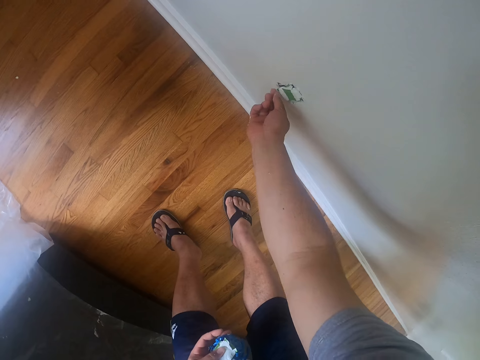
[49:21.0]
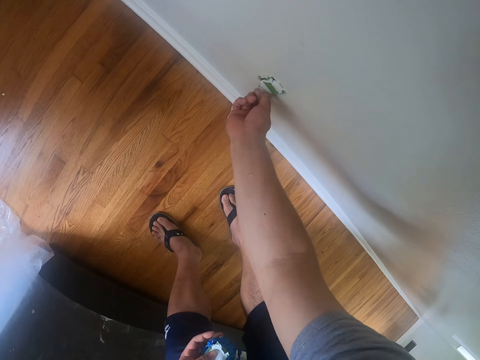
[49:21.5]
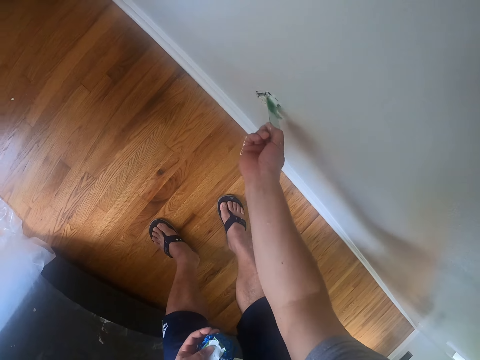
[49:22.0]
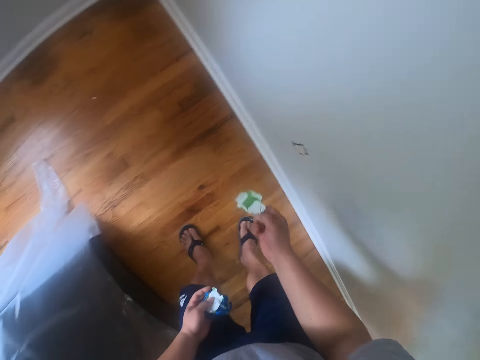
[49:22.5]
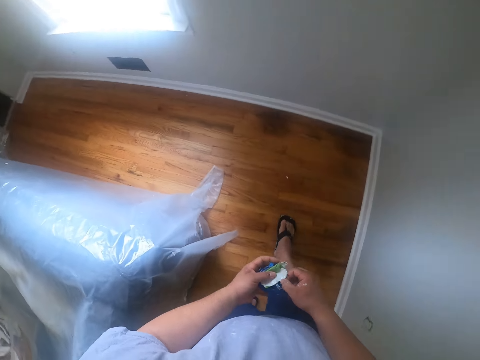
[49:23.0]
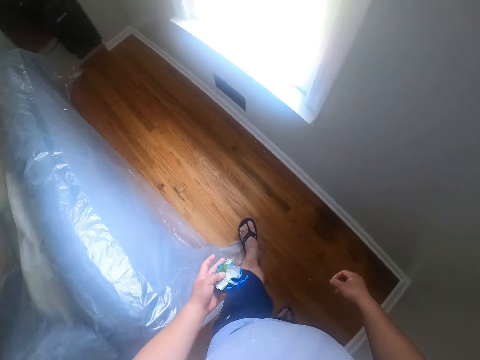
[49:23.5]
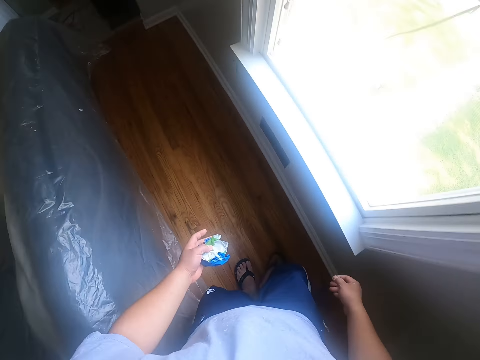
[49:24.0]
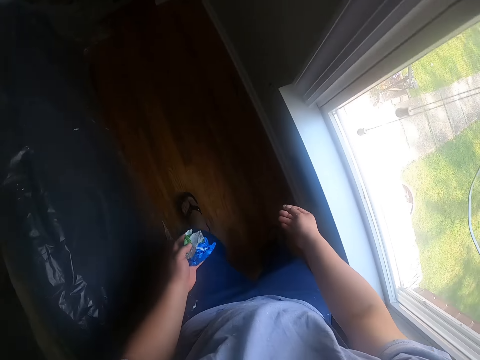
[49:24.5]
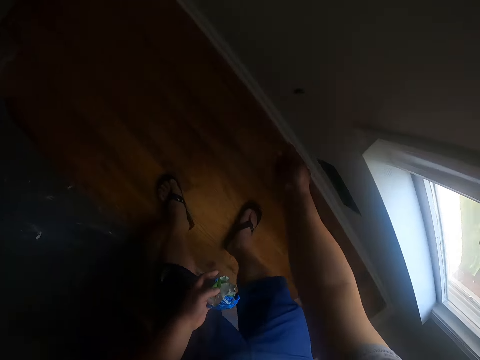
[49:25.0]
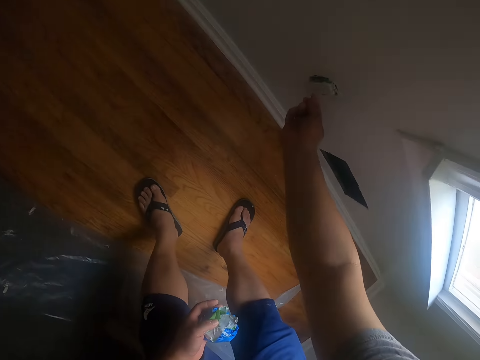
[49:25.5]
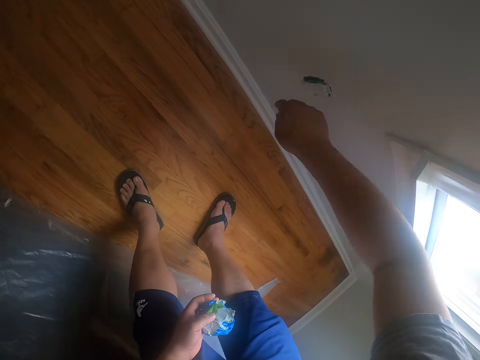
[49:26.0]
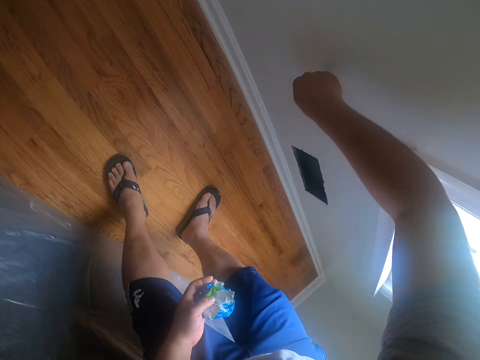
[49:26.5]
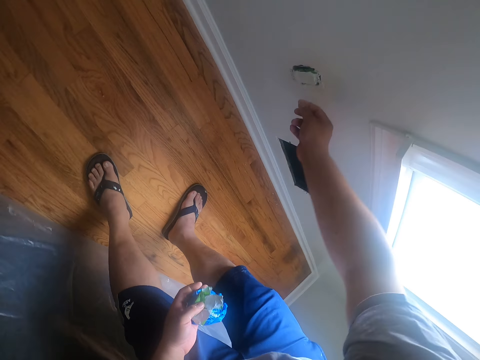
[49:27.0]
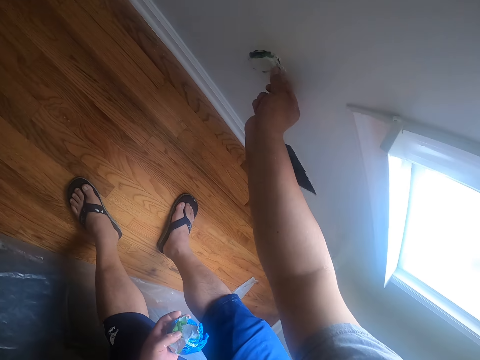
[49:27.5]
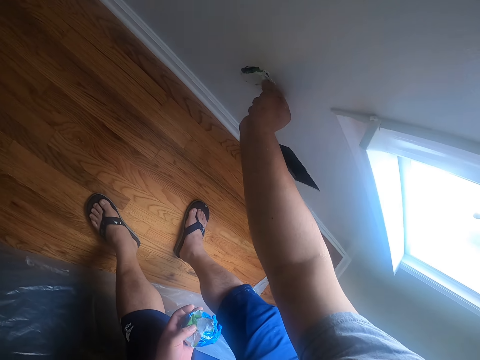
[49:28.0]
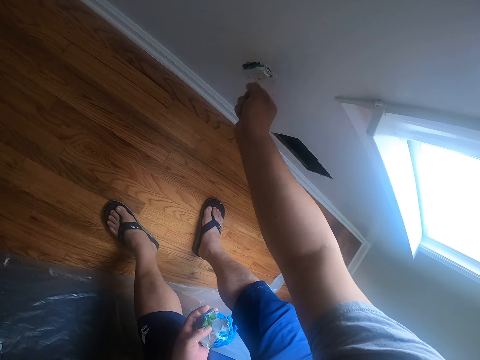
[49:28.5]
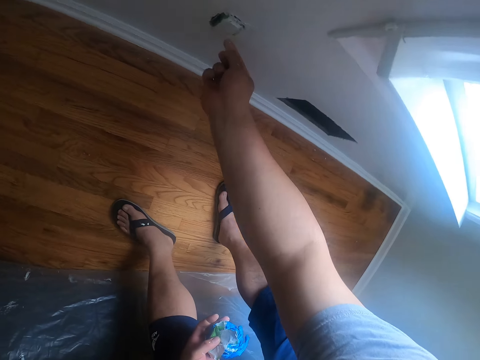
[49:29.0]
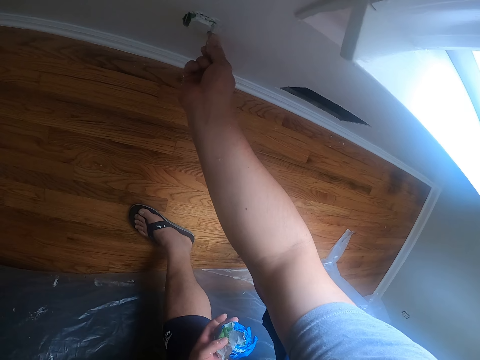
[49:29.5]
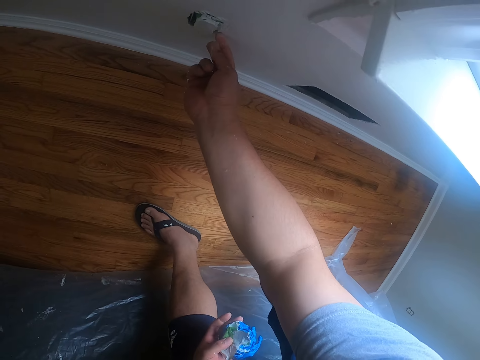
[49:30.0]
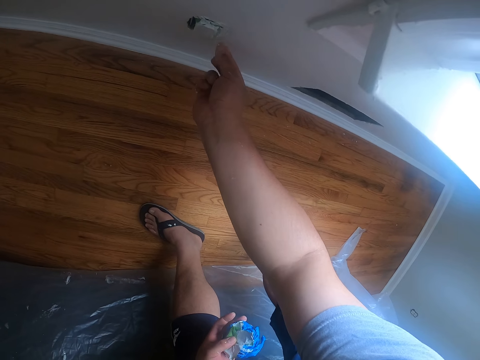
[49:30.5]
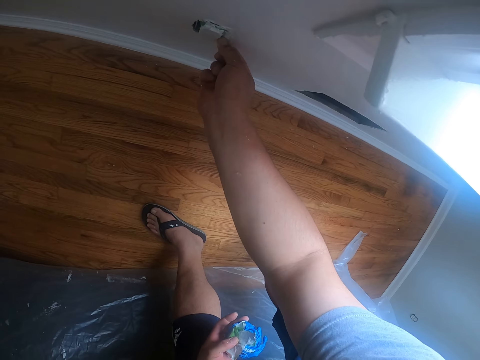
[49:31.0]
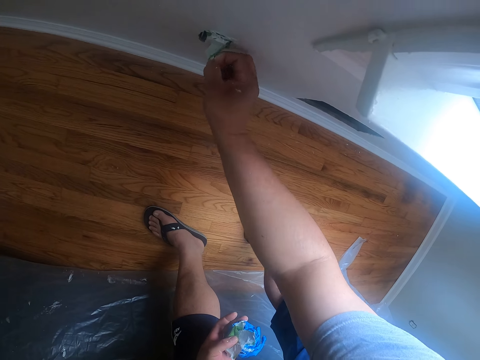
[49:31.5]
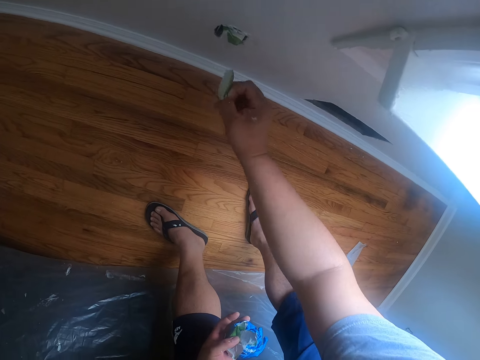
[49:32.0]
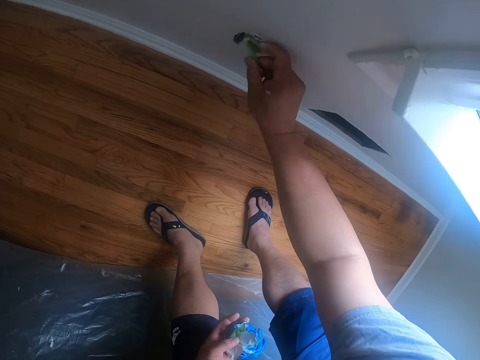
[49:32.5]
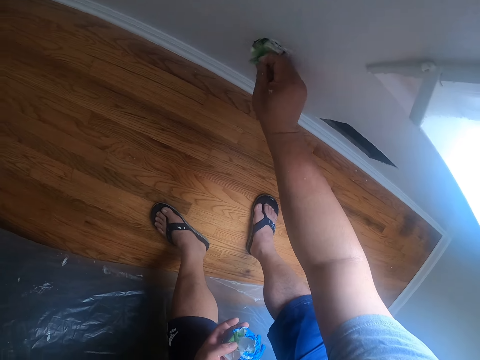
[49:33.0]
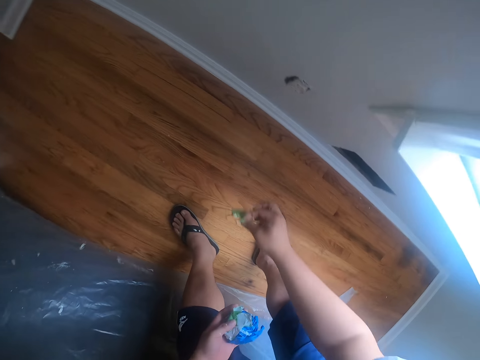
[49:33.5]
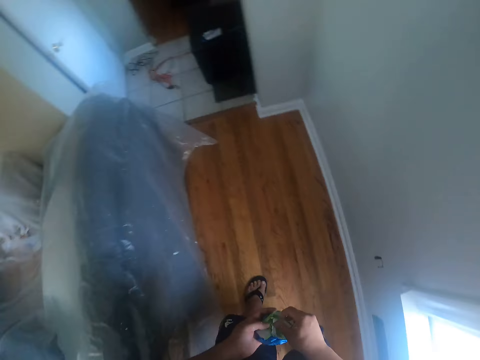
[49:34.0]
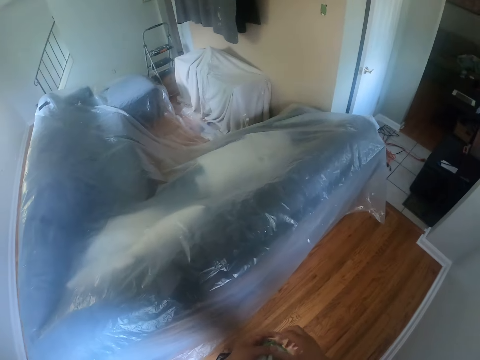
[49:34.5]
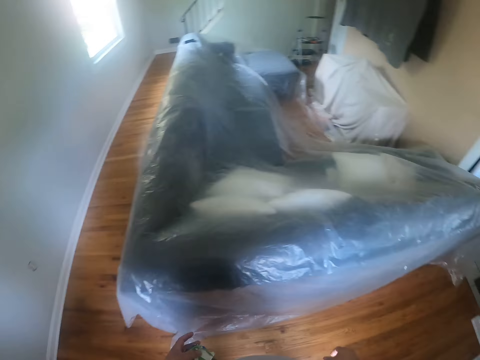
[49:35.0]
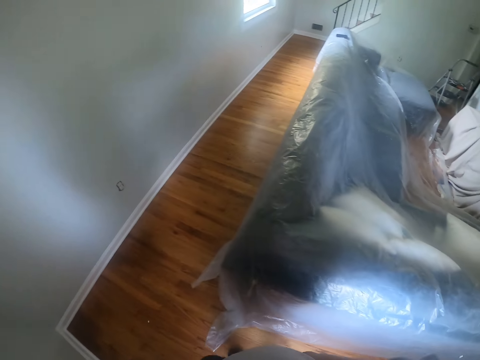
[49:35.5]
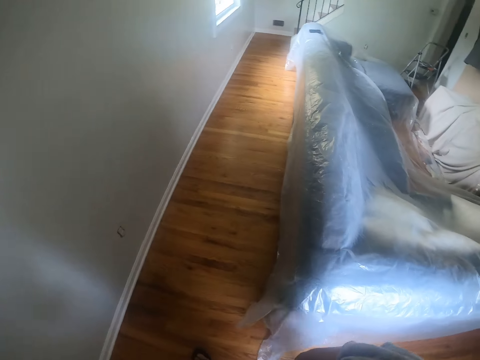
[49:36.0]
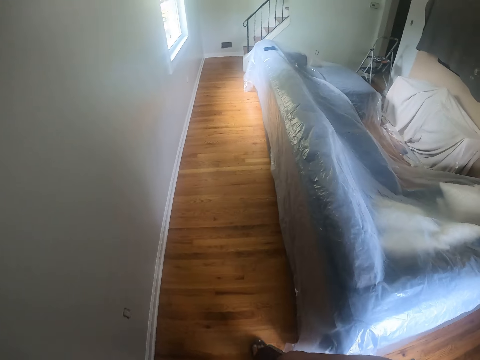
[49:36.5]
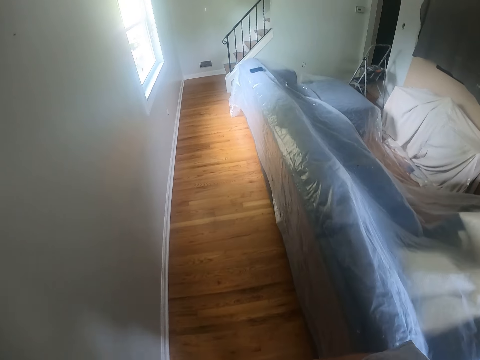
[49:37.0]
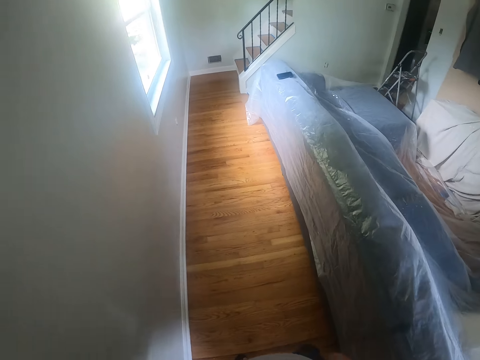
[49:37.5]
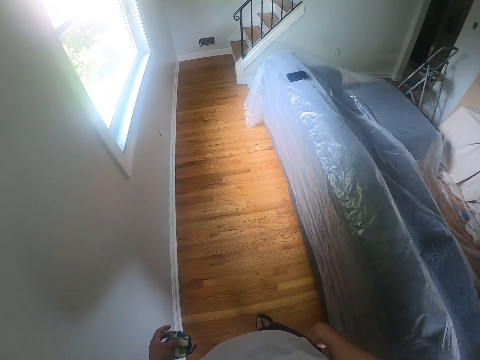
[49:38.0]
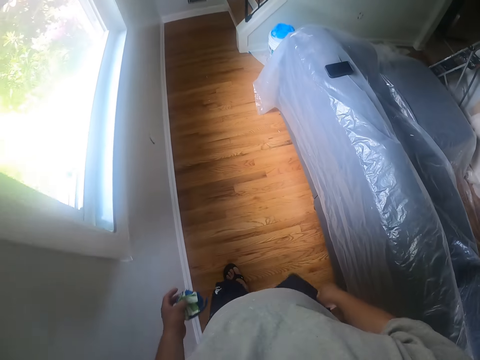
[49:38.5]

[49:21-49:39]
The camera wearer peels off a piece of tape on another wall socket with his right hand. He folds the sellotape. He passes the piece of tape to his left hand. He walks around in the room. He peels off a piece of tape on another wall socket with his right hand. He passes the piece of tape to his left hand. He folds the sellotape. He walks towards the cloth on the floor.

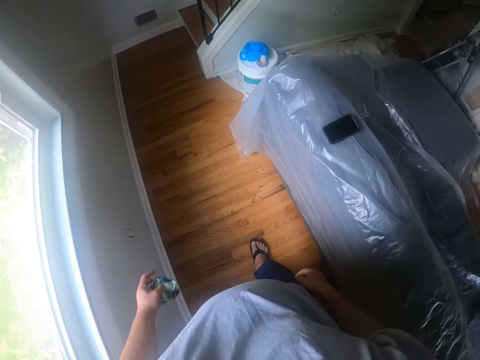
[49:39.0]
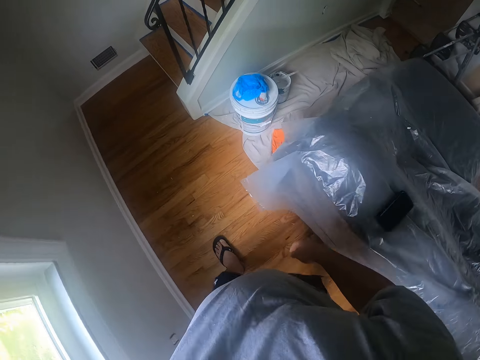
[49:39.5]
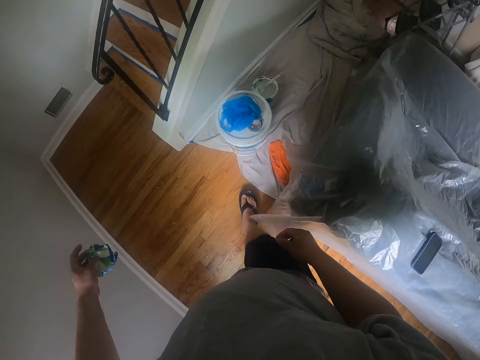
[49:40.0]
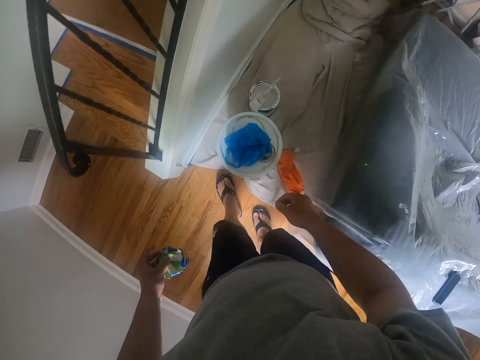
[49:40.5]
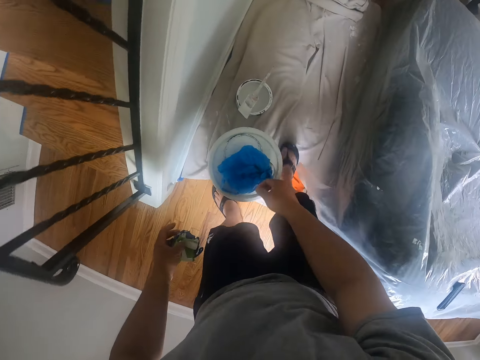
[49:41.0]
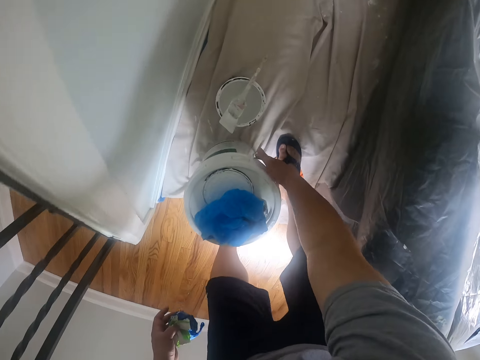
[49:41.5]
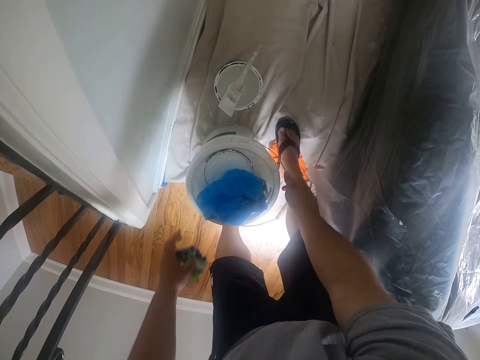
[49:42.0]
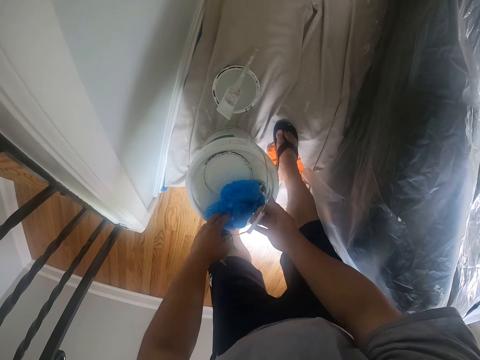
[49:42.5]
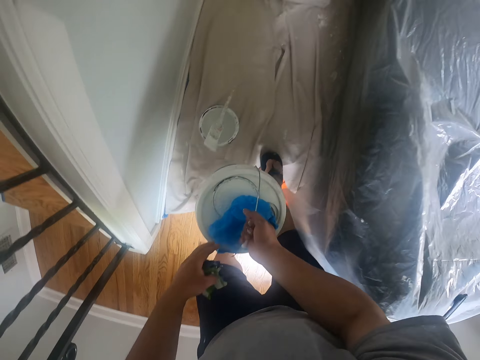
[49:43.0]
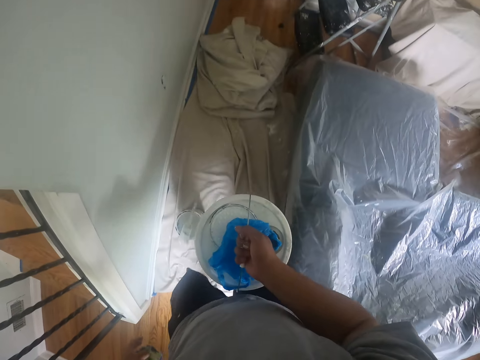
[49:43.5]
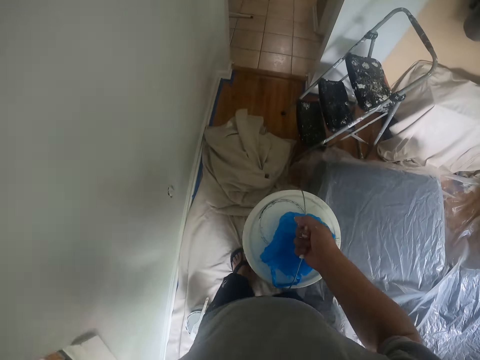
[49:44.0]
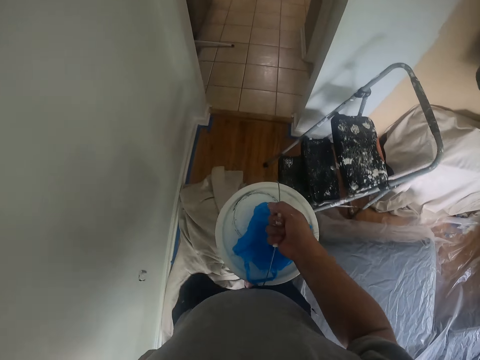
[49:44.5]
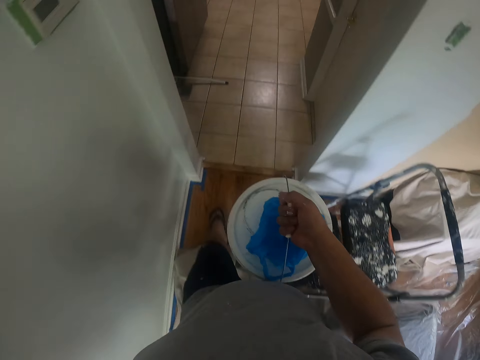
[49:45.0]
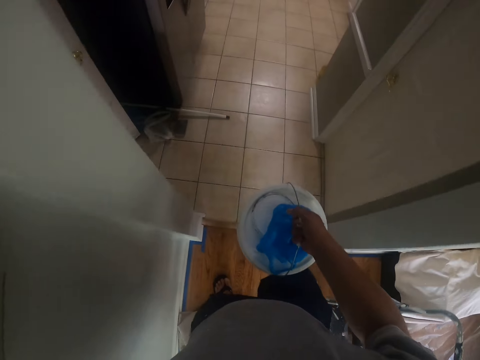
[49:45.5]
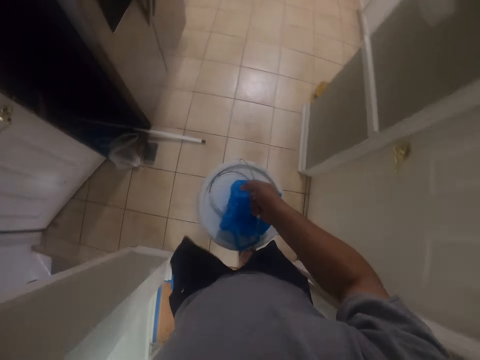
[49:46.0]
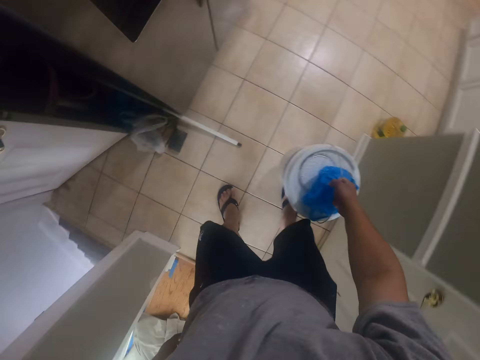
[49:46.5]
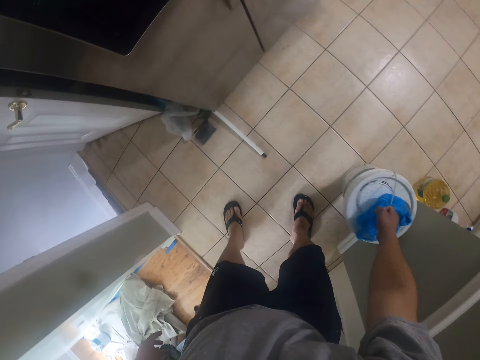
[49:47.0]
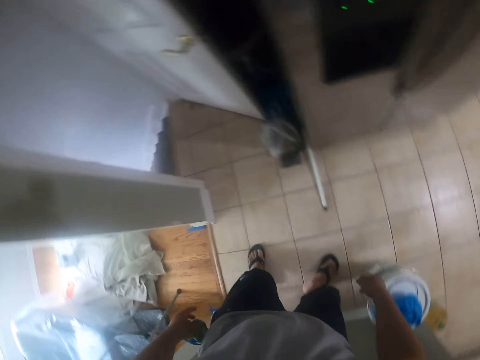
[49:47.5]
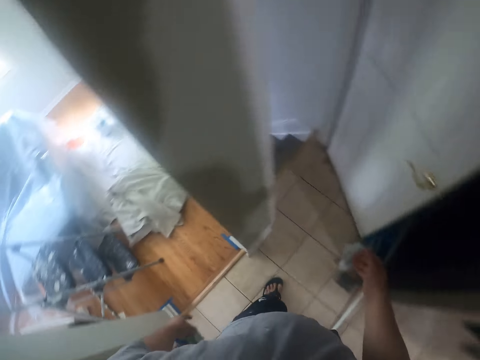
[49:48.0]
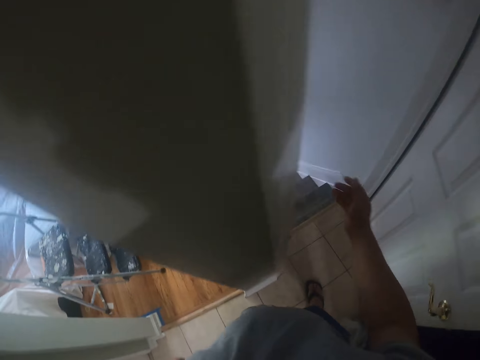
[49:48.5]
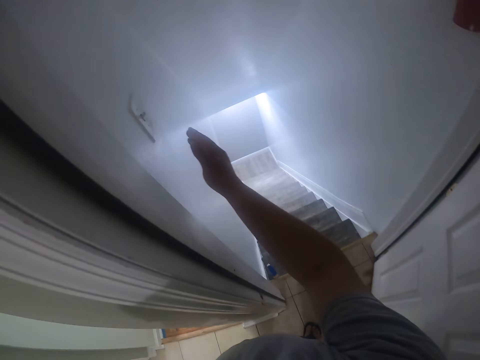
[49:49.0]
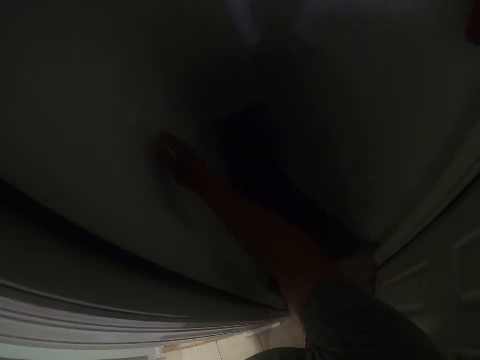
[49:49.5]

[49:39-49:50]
The camera wearer moves a bucket of paint from the cloth into the kitchen with his right hand. He puts the bucket on the floor. He walks around the house. He turns off a light bulb switch with his right hand.
